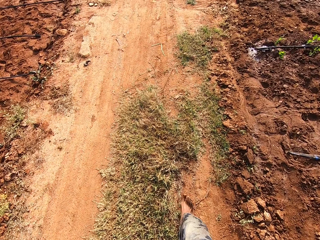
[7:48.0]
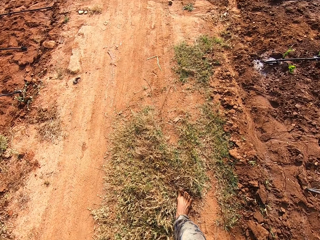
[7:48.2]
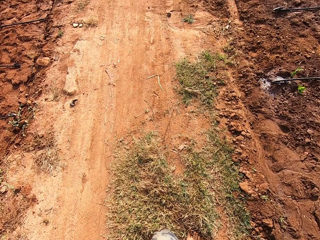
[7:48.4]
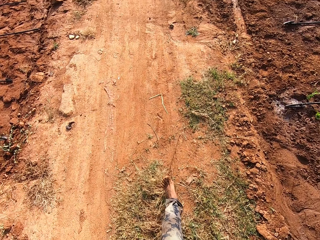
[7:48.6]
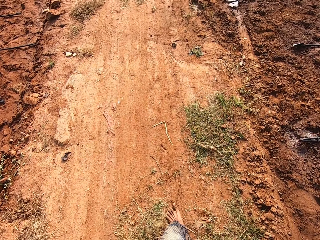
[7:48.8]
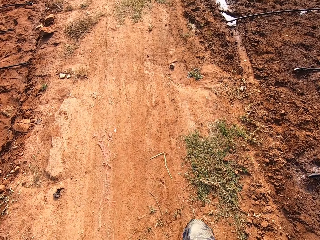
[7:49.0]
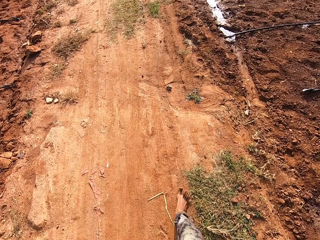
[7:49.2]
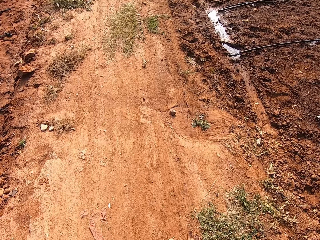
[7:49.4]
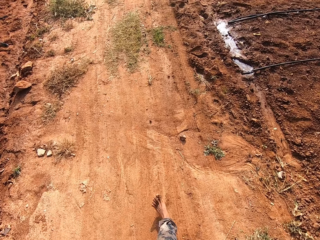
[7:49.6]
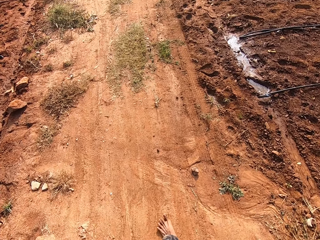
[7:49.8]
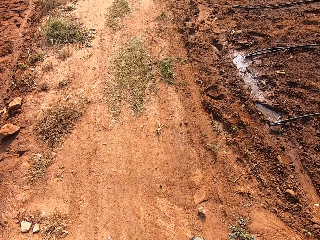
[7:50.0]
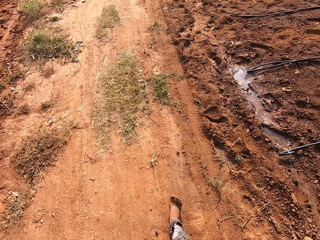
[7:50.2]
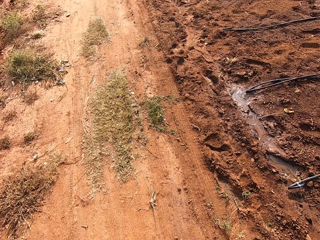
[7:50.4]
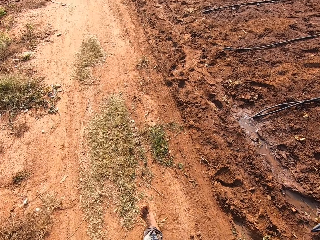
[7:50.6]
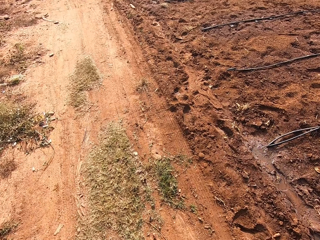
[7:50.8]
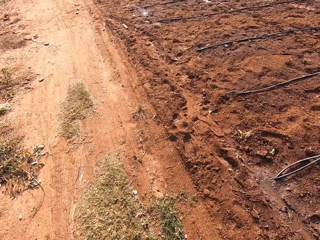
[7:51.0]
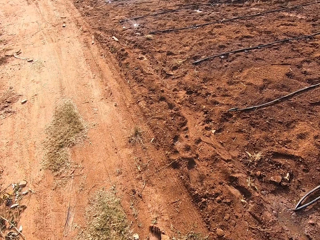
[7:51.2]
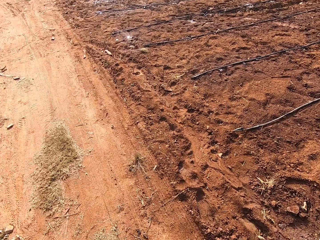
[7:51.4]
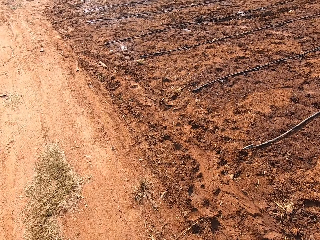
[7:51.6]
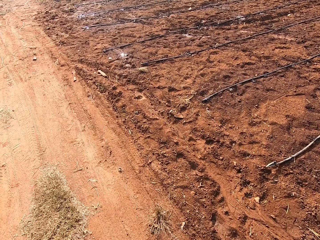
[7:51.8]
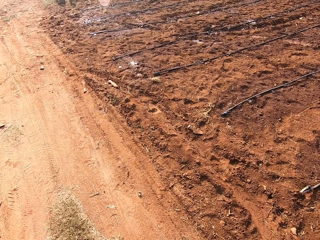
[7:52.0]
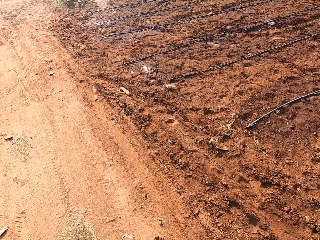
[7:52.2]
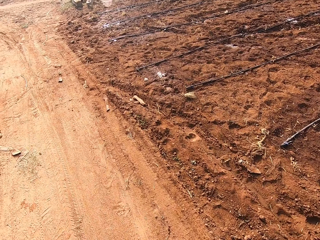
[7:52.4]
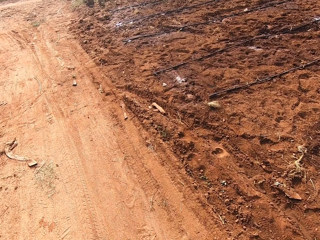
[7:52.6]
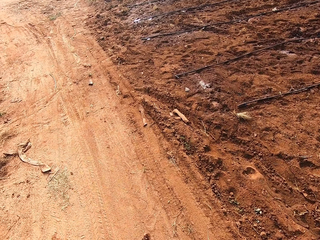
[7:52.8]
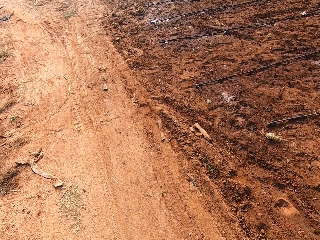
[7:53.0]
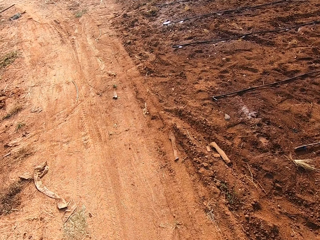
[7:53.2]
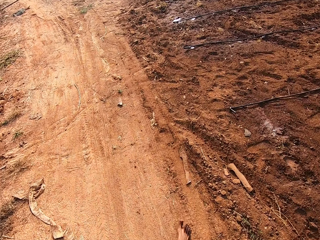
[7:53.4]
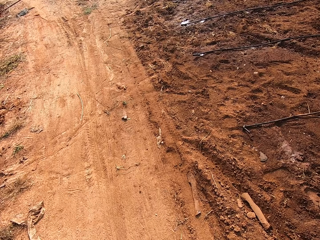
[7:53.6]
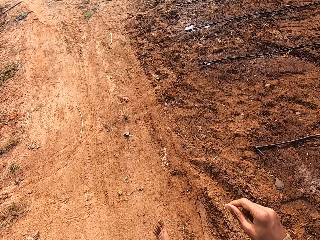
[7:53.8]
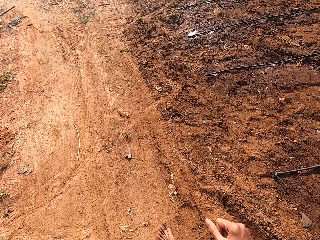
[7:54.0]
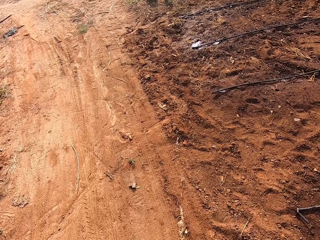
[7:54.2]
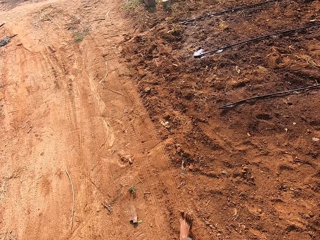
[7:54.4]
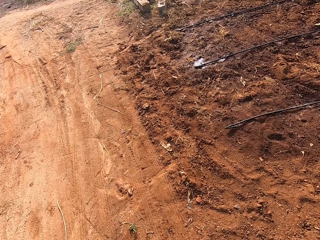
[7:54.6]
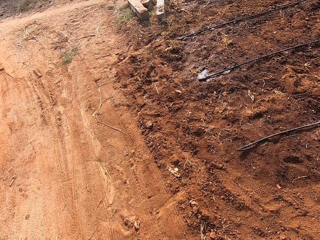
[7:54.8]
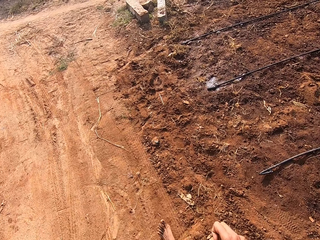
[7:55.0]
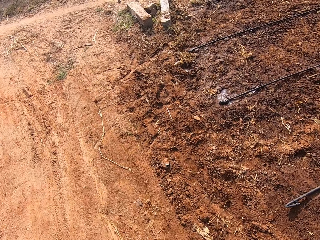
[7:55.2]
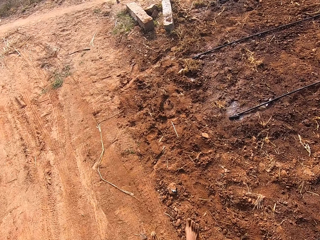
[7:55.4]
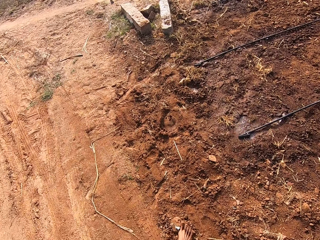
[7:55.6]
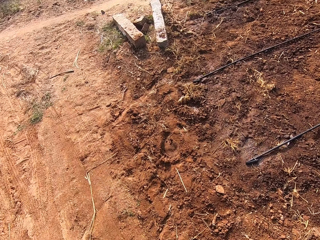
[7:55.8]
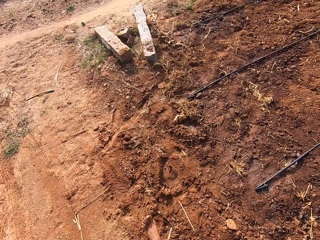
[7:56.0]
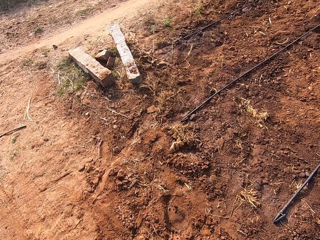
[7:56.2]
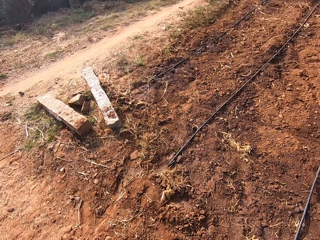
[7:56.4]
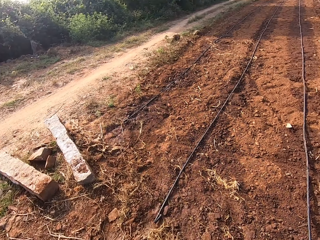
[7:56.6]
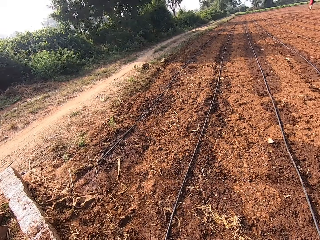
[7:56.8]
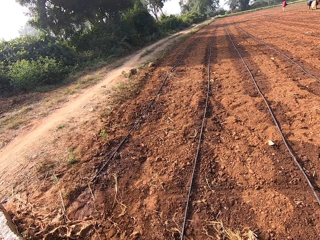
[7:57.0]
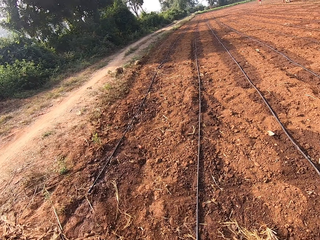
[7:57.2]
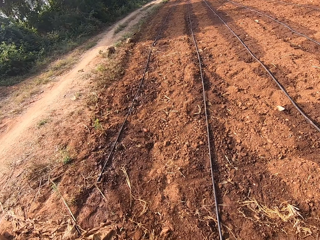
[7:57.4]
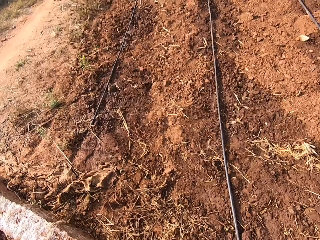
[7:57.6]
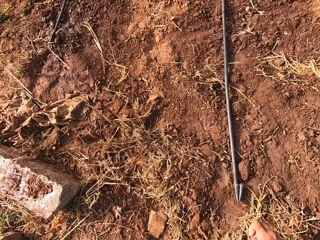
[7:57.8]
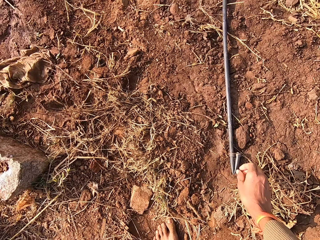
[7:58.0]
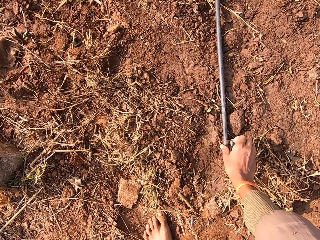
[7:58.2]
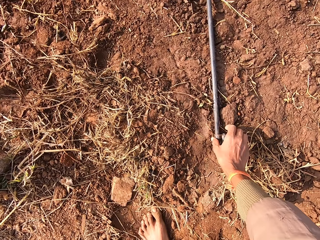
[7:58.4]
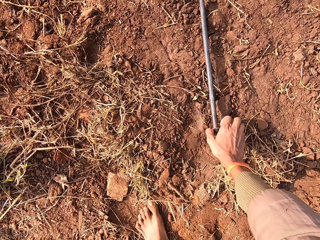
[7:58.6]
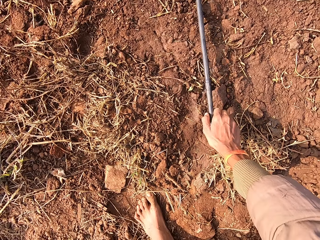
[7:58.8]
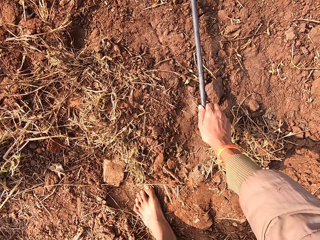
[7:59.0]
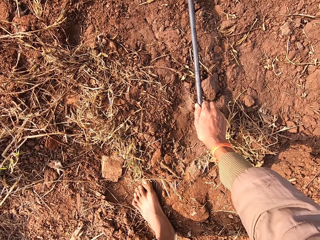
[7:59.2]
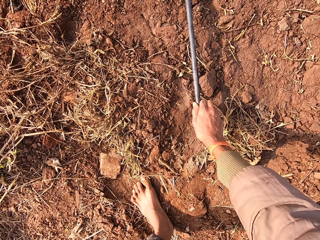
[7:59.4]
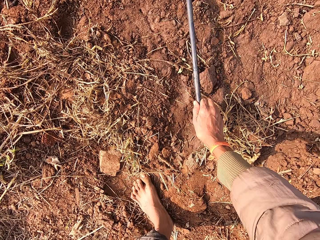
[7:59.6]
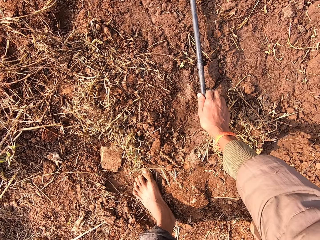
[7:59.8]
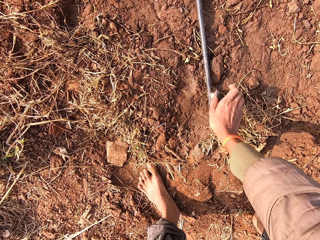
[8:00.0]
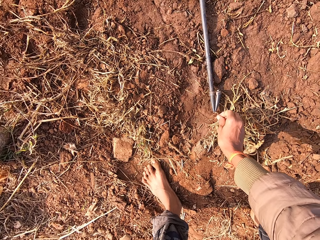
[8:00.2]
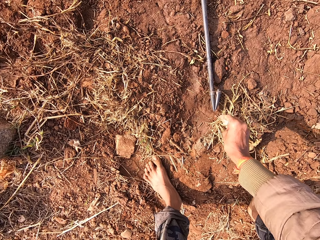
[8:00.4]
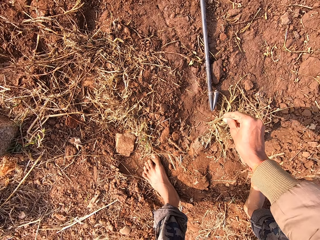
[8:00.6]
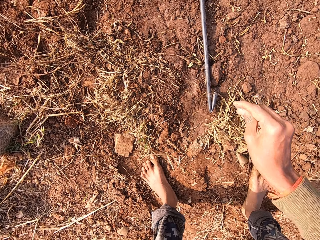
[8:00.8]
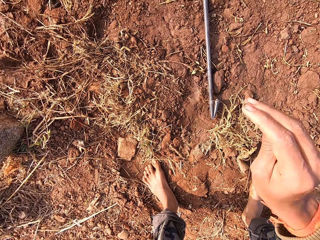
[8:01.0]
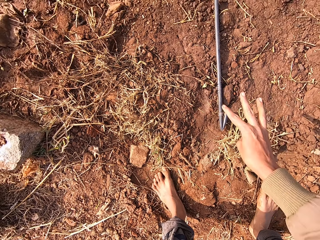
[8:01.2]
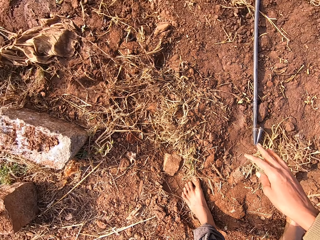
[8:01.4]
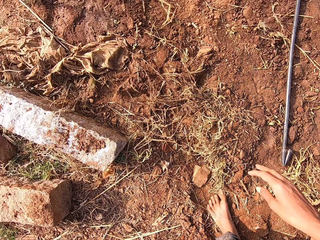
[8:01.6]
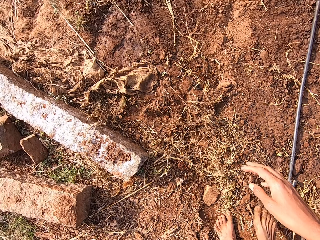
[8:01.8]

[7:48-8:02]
The camera wearer lifts a pipe across the field with his right hand. He touches the water sprinklers.

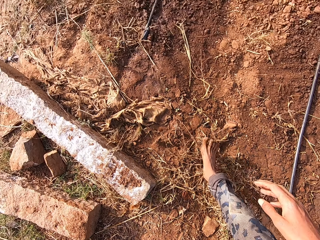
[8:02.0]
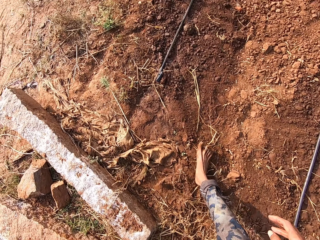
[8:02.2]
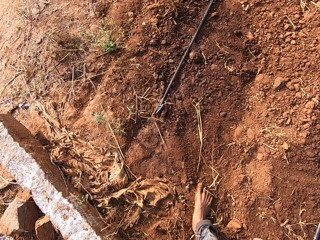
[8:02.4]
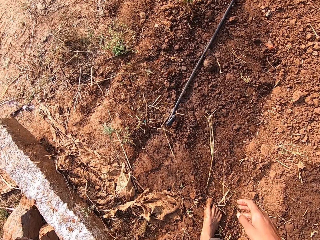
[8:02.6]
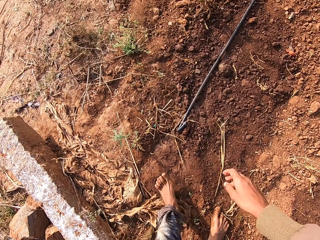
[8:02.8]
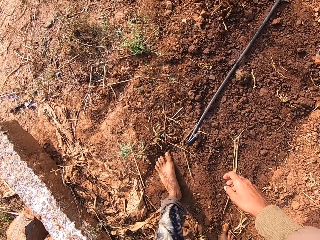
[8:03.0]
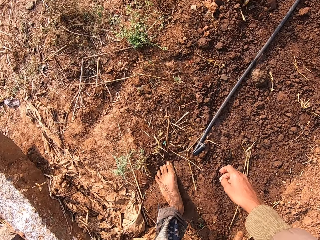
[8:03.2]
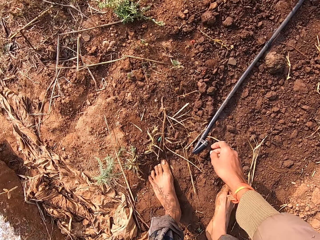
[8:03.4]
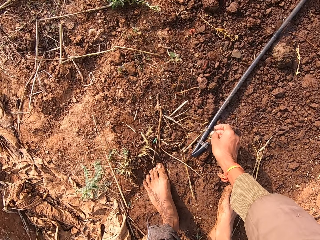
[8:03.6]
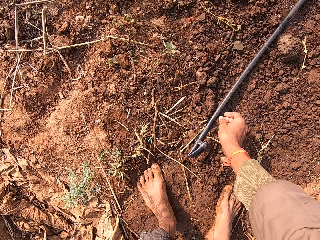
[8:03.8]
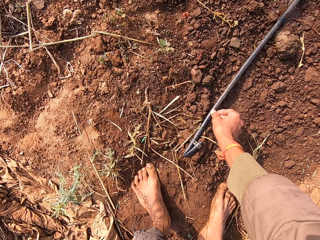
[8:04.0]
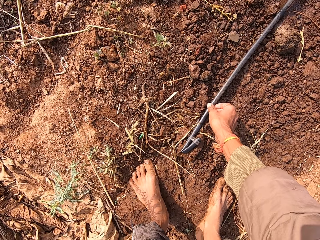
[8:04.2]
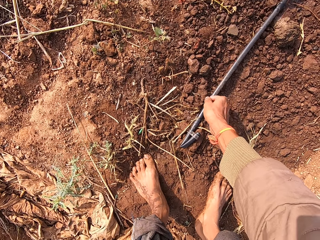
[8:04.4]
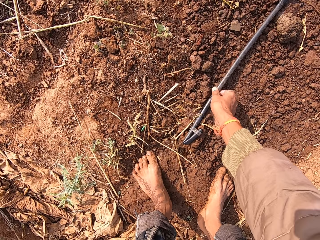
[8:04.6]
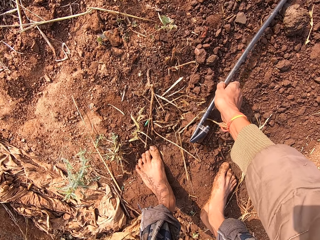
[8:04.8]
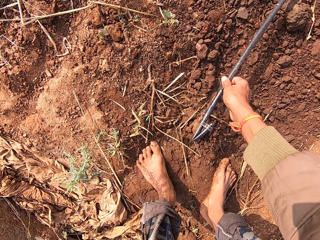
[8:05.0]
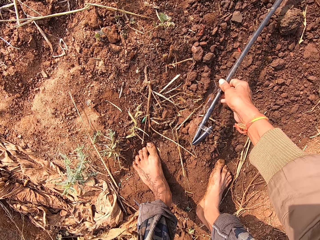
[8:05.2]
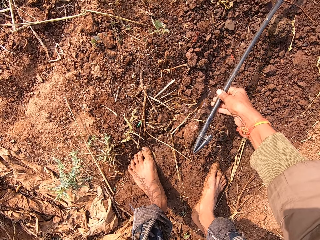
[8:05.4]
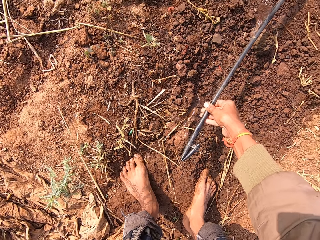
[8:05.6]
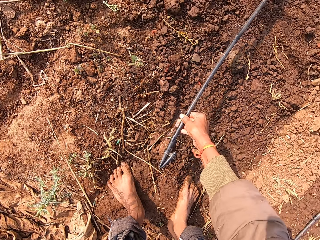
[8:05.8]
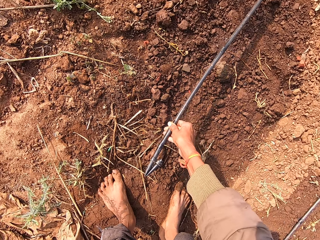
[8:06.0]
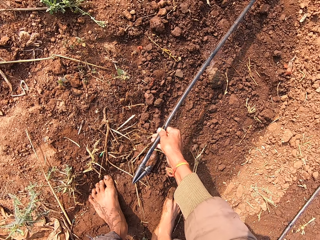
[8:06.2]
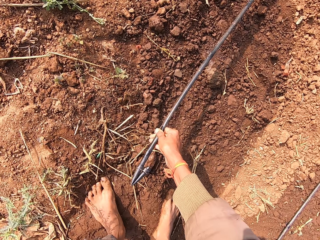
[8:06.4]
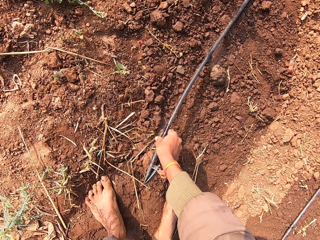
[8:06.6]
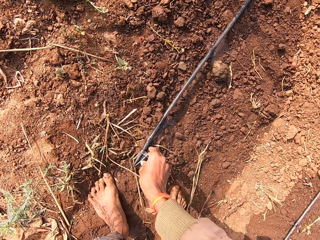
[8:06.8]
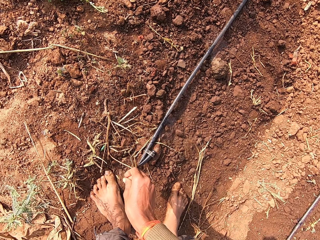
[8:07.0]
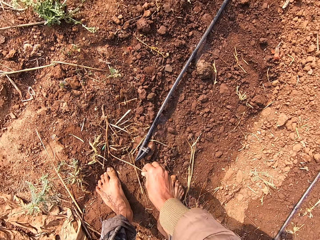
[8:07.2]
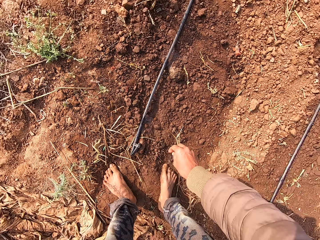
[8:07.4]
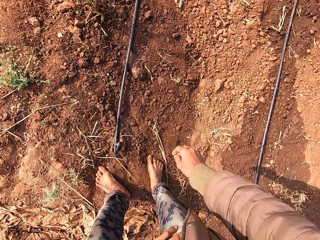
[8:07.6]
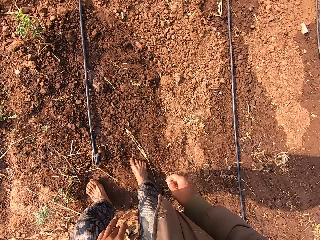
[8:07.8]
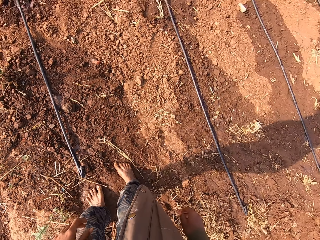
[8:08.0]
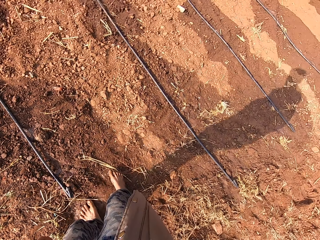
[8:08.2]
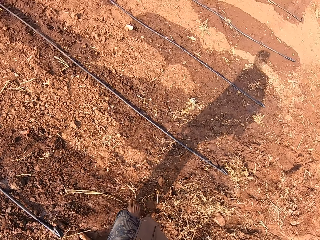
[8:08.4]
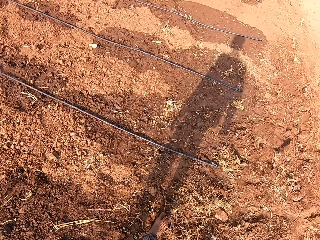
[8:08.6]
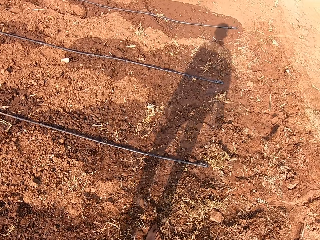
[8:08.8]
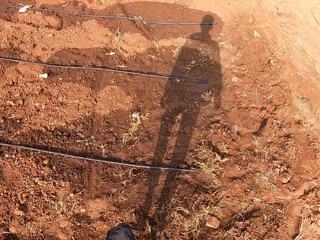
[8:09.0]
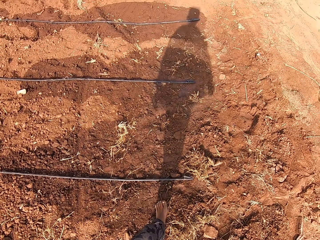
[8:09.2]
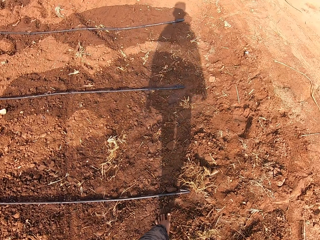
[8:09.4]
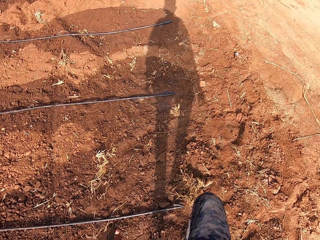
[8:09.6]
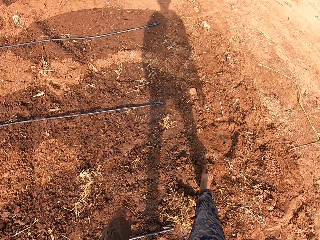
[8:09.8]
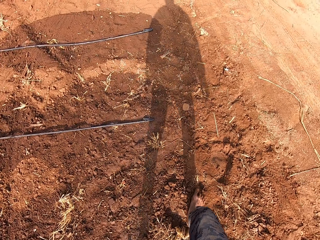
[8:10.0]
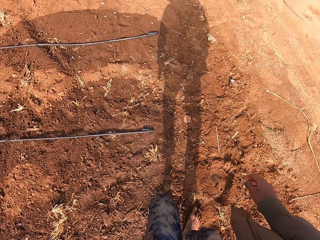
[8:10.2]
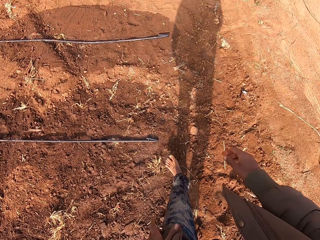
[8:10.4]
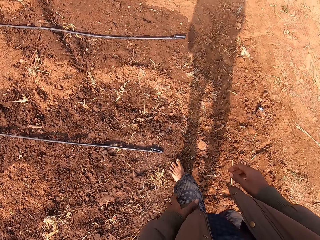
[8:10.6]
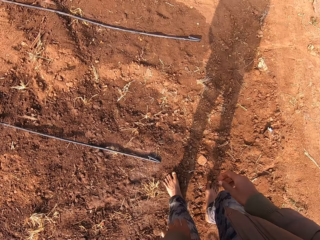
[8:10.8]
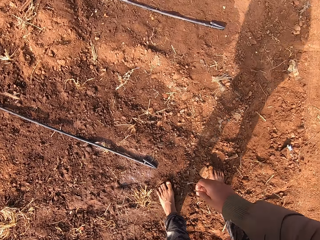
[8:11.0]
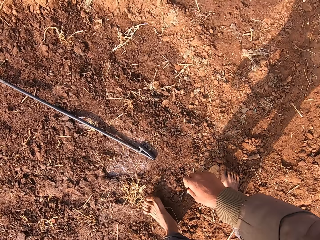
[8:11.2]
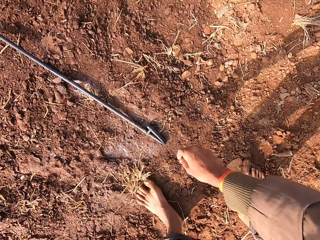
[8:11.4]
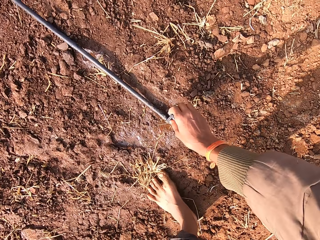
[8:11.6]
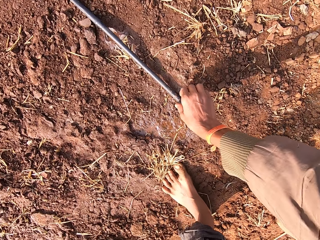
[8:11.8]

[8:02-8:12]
The camera wearer lifts a pipe across the field with his right hand. He walks in the field.
